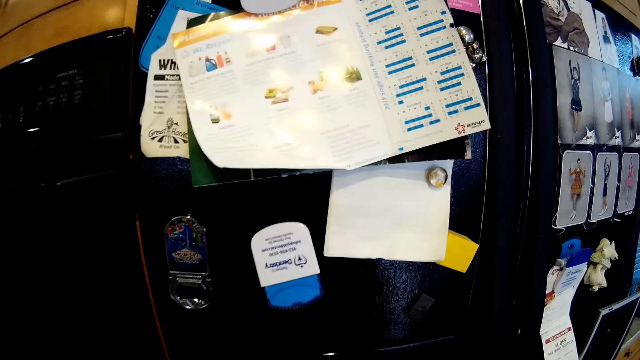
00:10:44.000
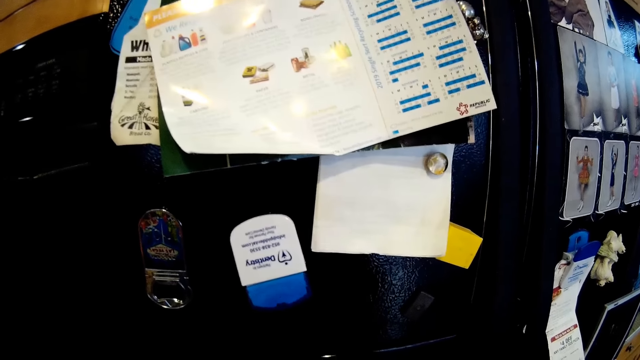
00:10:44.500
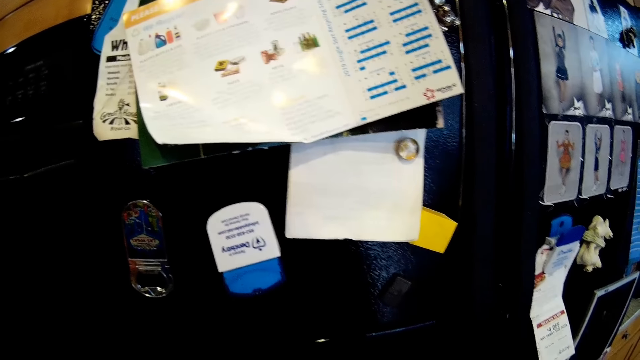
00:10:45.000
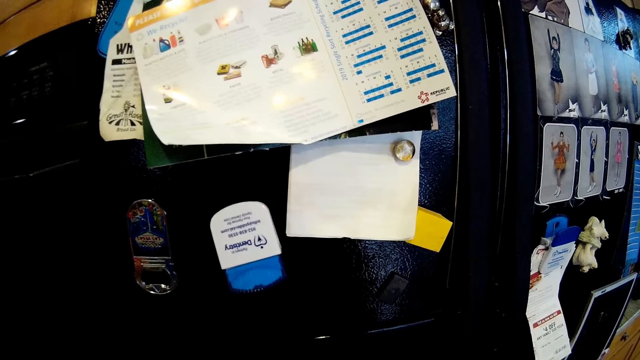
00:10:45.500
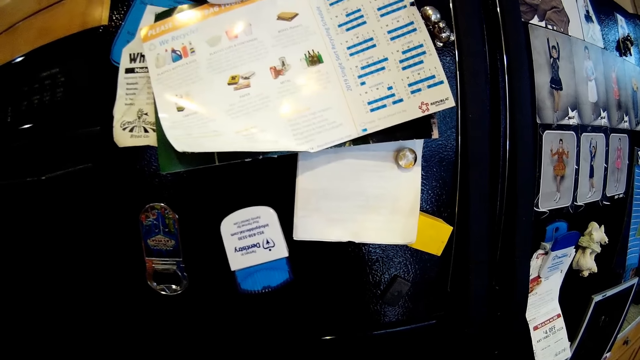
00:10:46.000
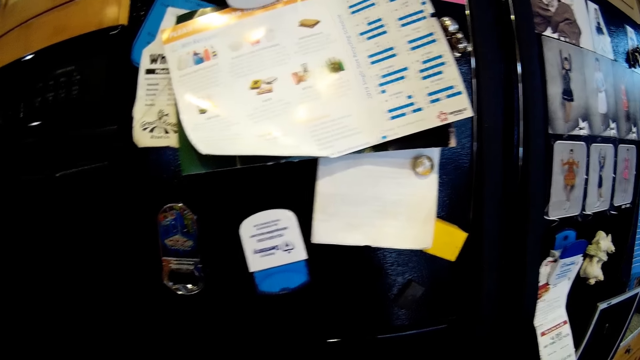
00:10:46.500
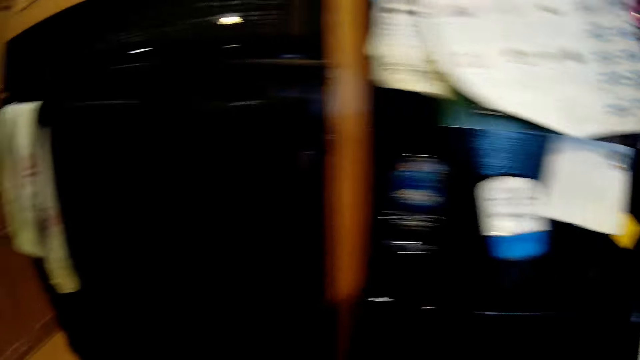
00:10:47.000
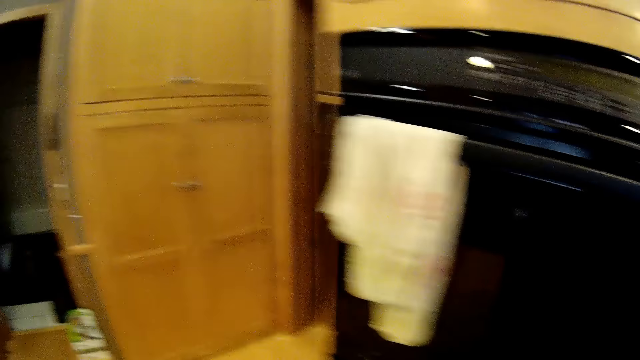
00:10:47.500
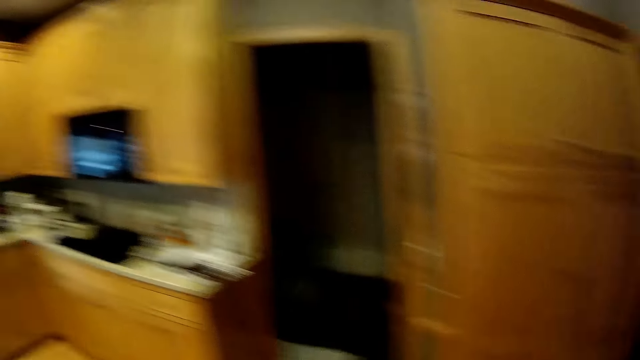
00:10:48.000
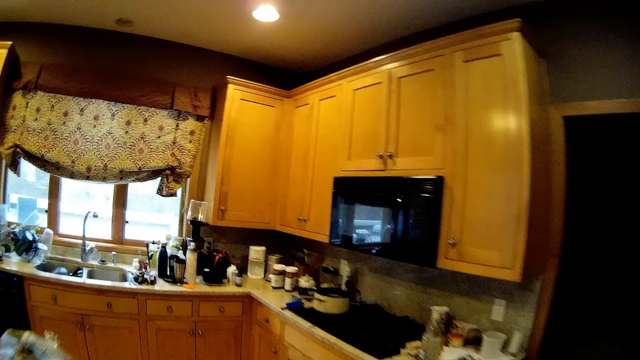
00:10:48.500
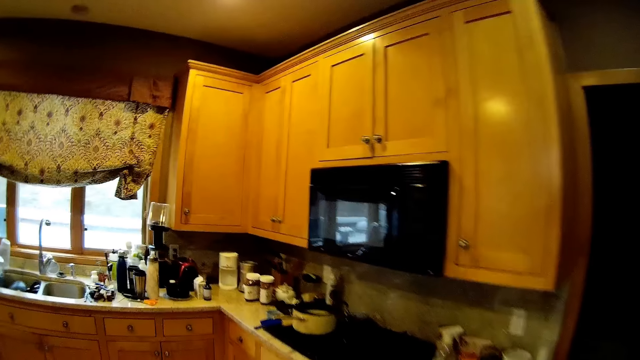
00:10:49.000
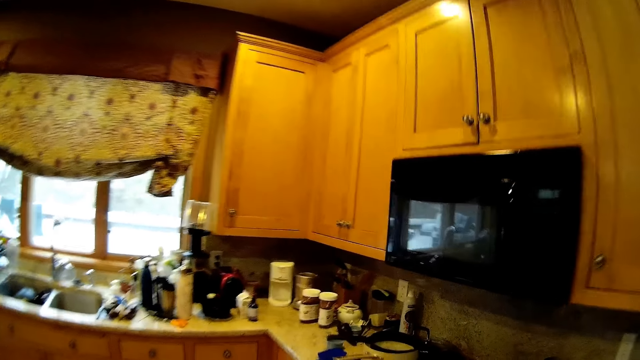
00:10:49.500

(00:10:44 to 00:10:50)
The camera wearer looks at reminders at the fridge door.

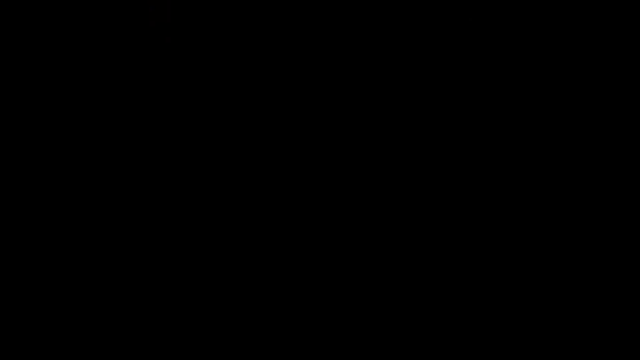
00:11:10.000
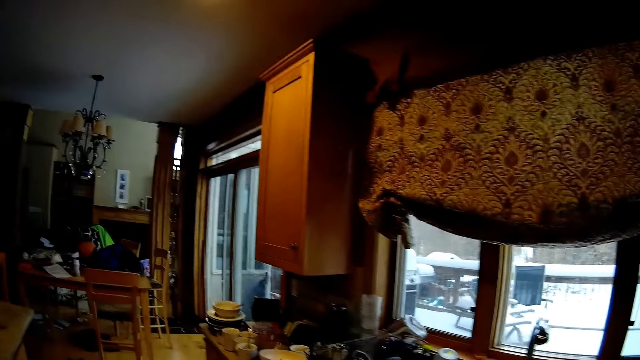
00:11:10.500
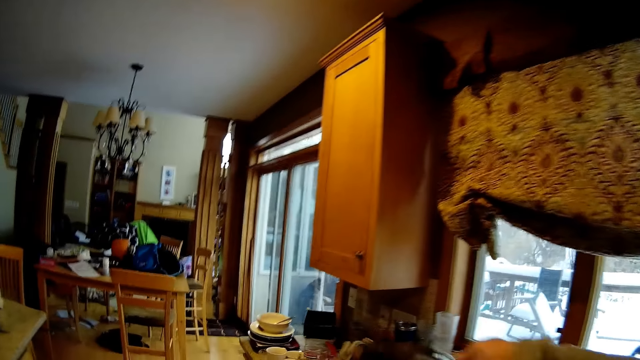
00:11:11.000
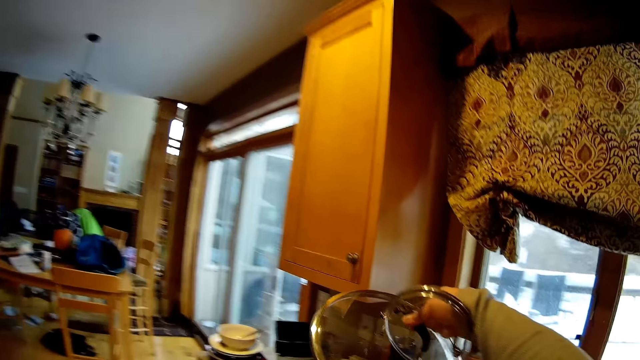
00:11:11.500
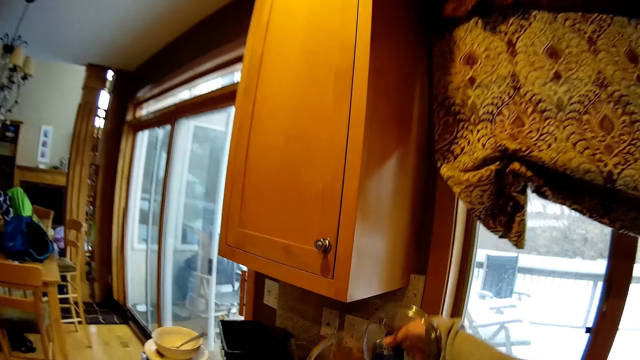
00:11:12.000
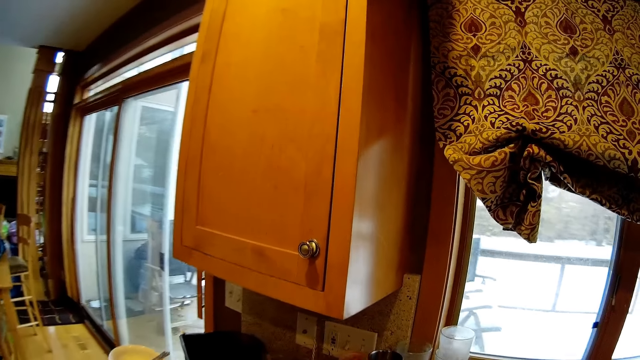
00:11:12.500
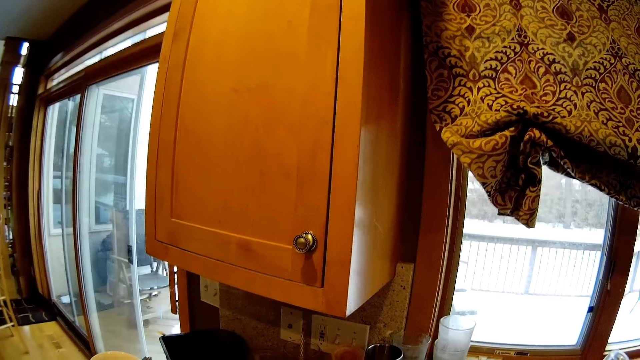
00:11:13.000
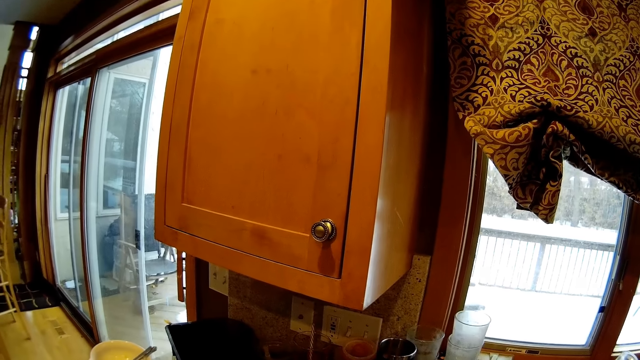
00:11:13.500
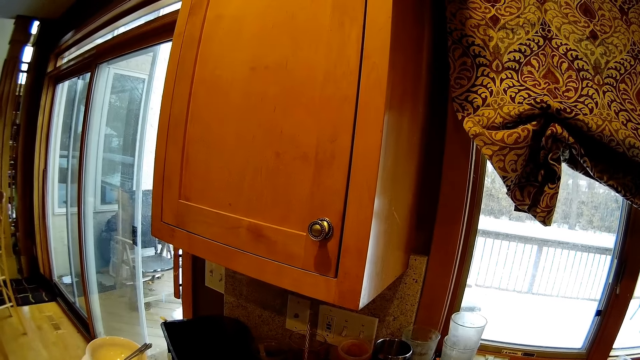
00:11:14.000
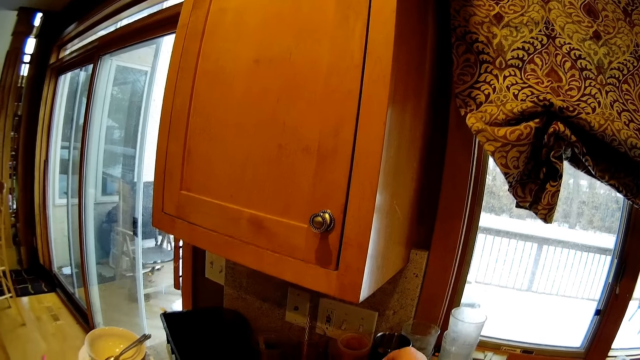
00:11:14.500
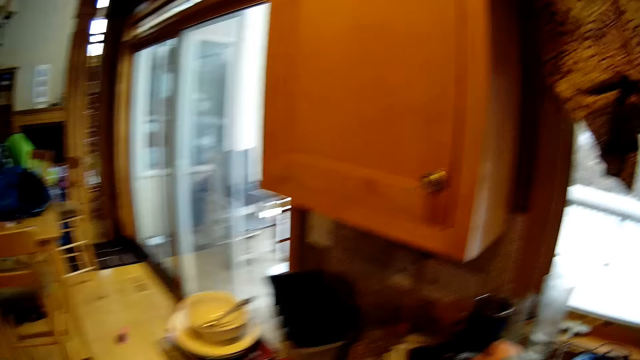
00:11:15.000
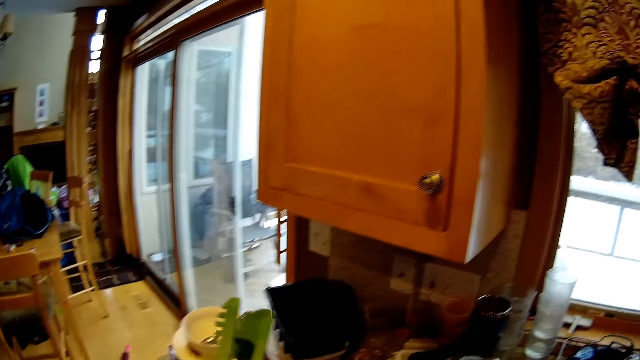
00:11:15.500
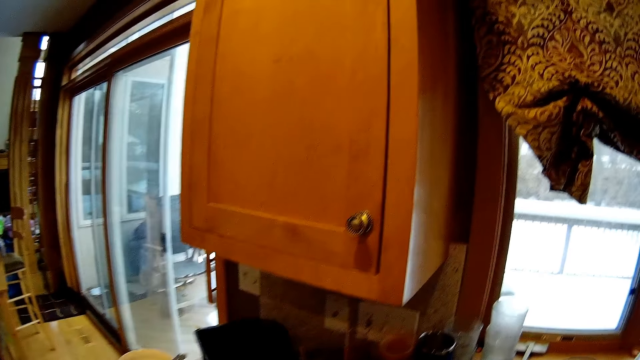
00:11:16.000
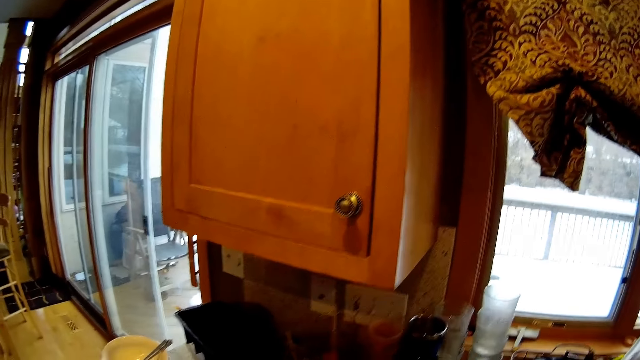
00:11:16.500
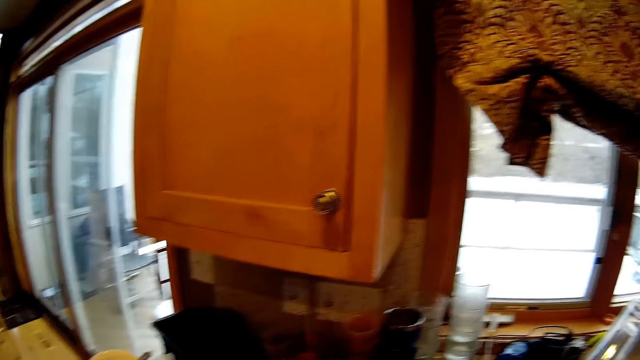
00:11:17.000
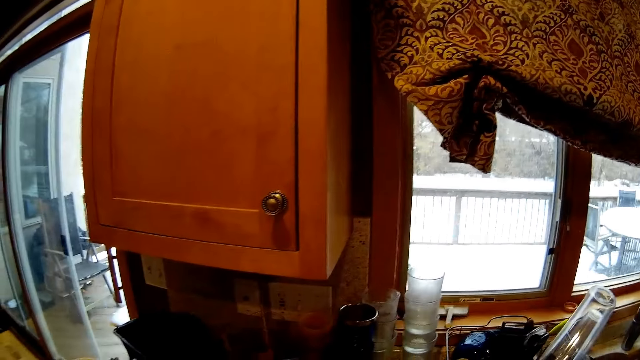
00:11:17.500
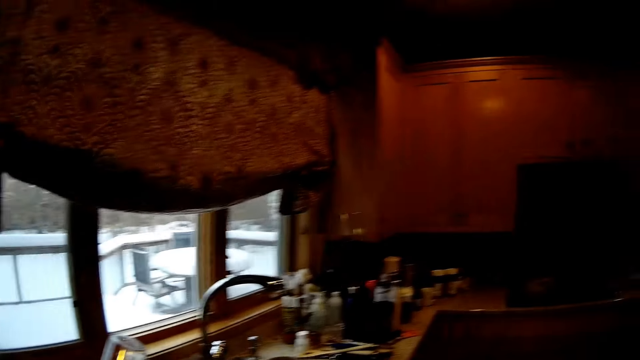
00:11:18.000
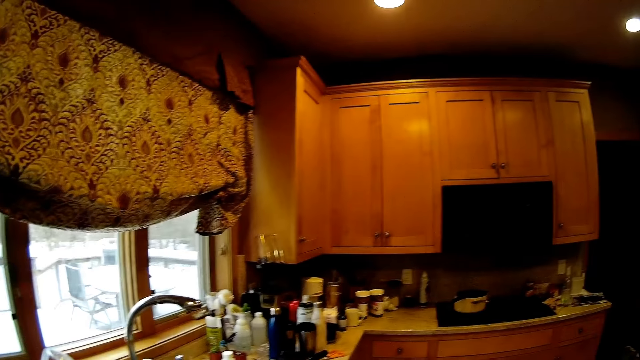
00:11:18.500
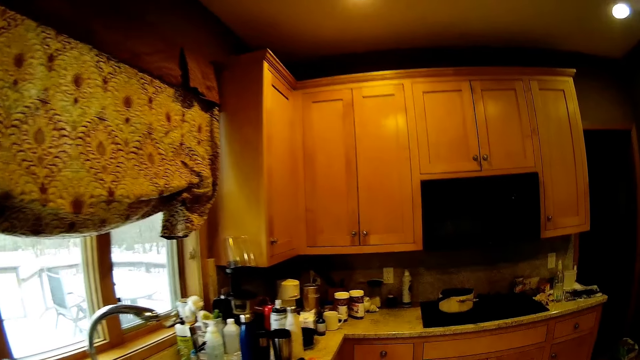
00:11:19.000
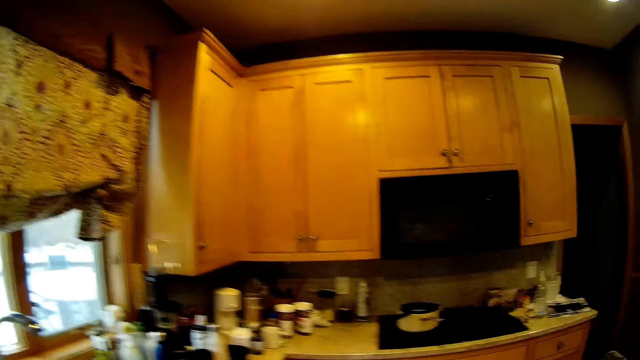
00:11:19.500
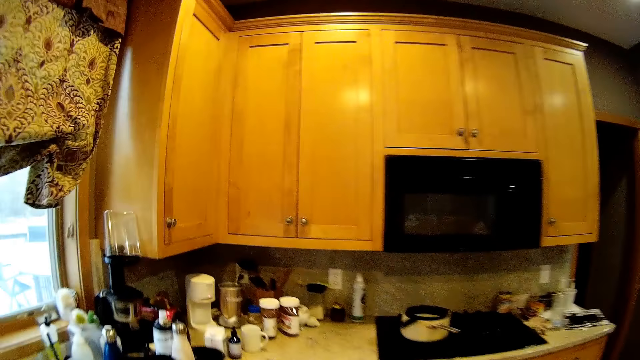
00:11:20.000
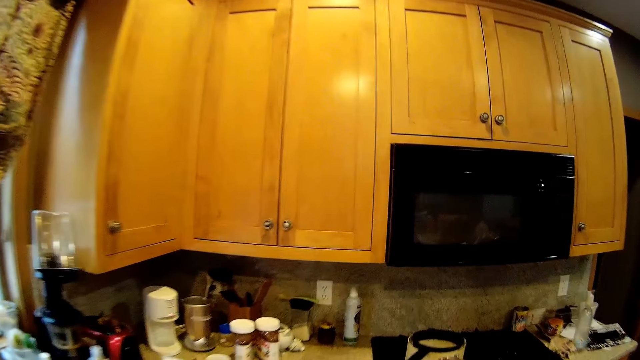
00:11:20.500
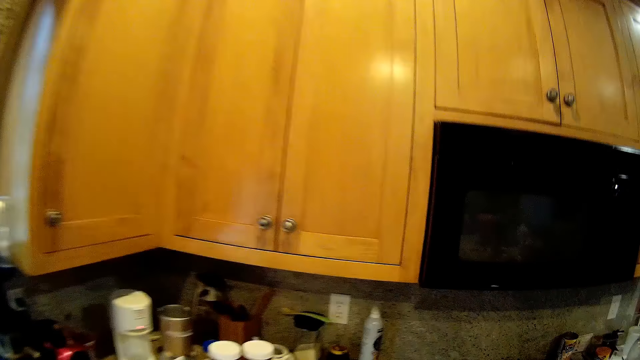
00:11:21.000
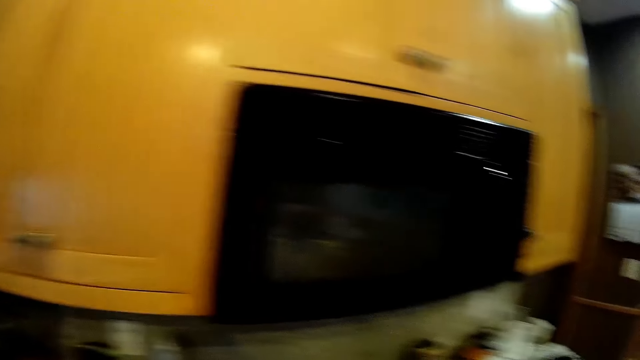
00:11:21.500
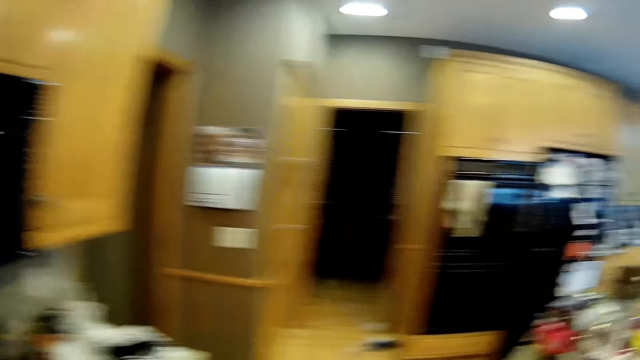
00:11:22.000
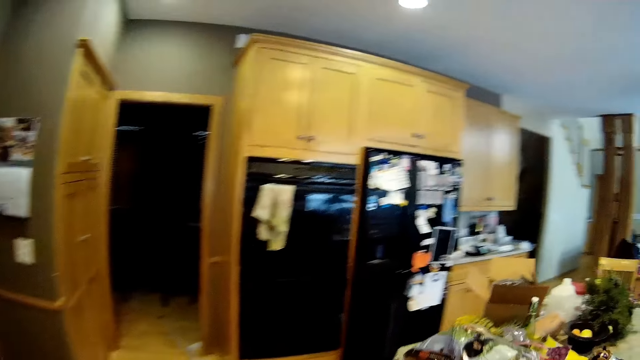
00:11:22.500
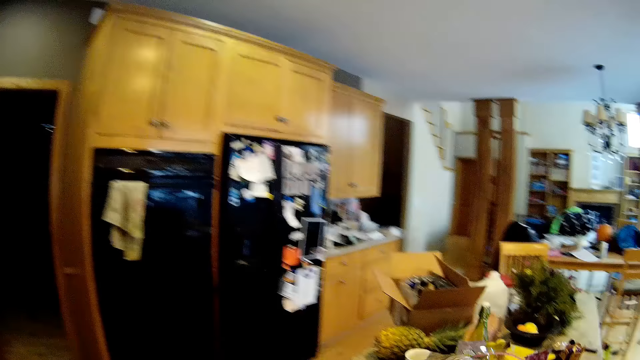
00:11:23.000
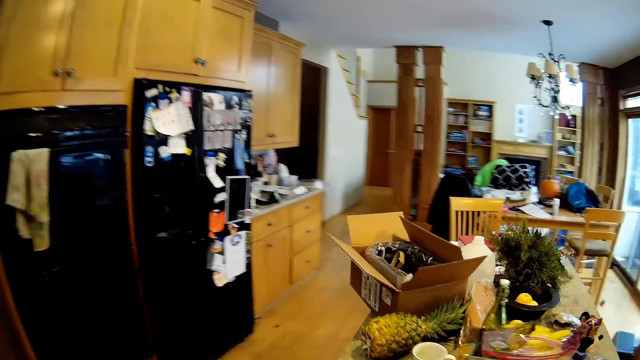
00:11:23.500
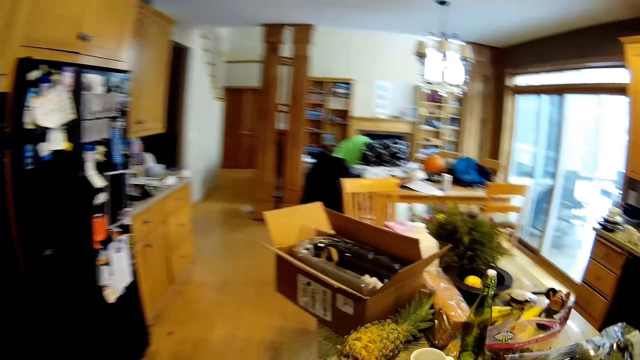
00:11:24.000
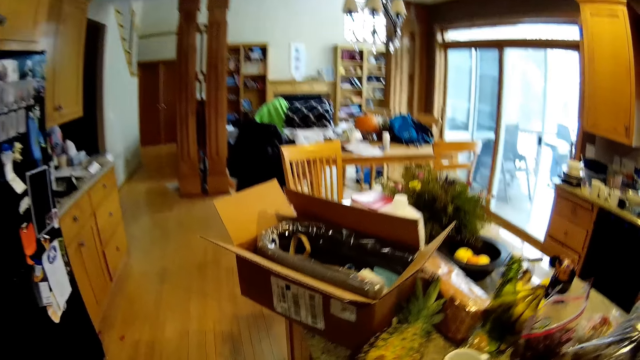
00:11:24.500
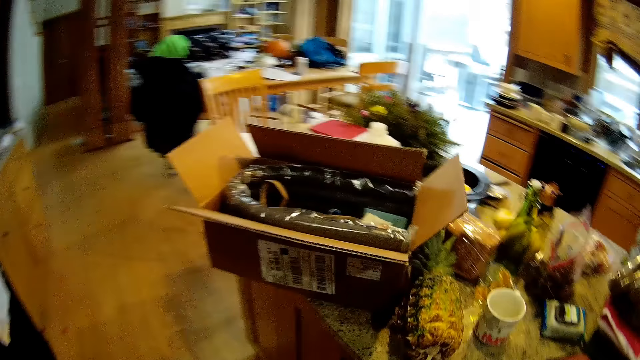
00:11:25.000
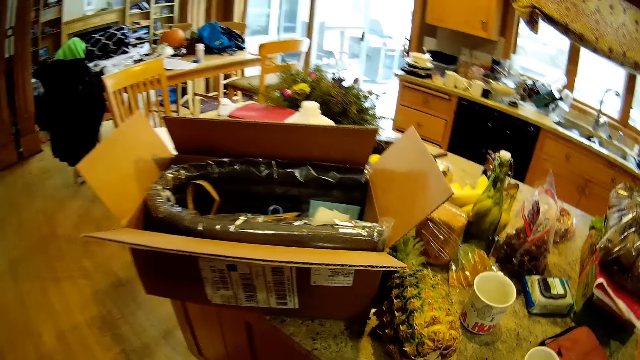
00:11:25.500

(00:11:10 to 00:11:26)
The camera wearer walks with a glass. They put down a glass jug. They hold a tong. They place the glass on the kitchen countertop.
